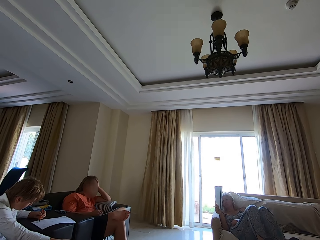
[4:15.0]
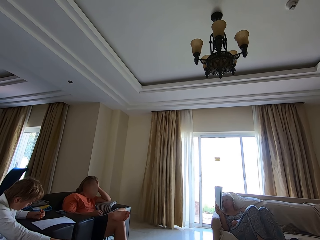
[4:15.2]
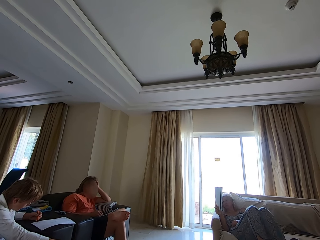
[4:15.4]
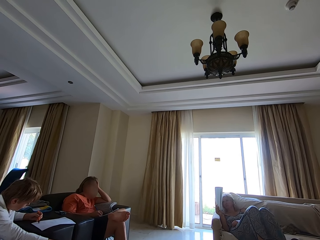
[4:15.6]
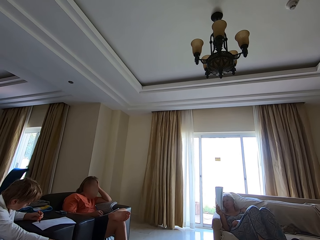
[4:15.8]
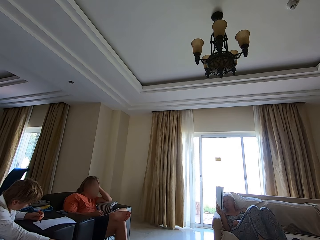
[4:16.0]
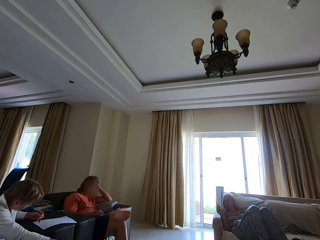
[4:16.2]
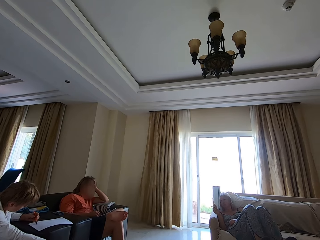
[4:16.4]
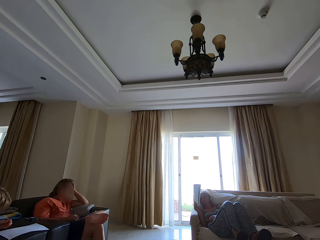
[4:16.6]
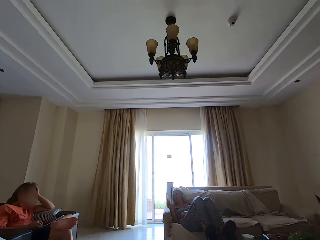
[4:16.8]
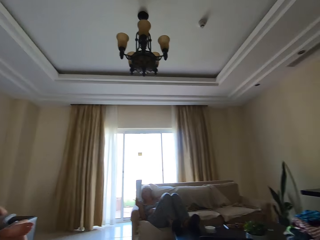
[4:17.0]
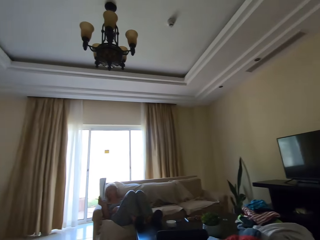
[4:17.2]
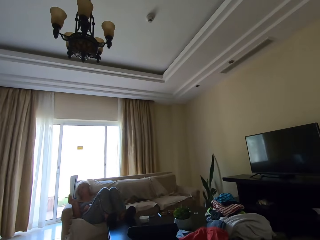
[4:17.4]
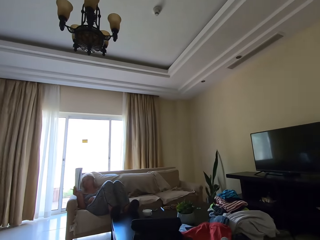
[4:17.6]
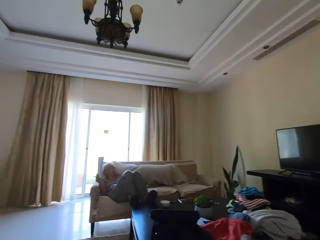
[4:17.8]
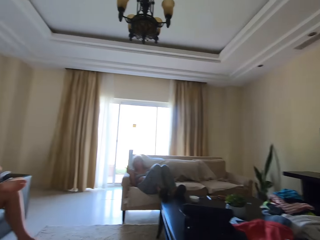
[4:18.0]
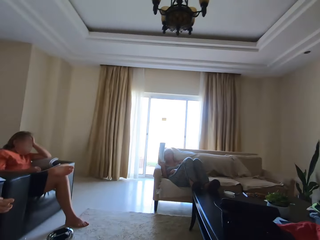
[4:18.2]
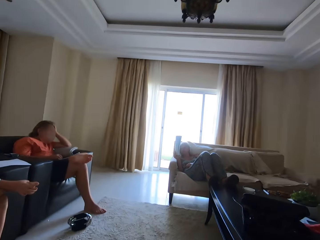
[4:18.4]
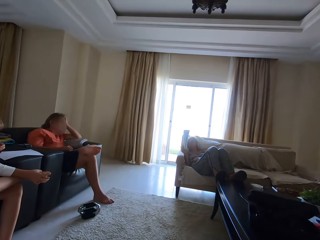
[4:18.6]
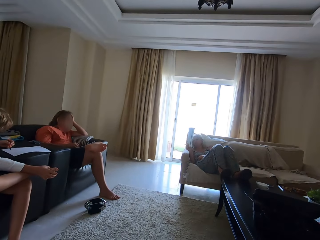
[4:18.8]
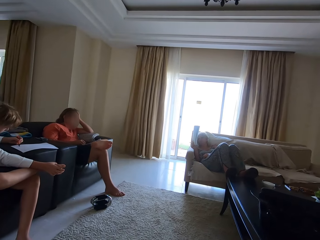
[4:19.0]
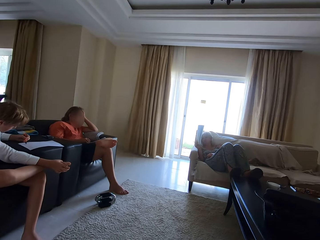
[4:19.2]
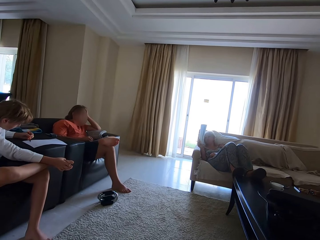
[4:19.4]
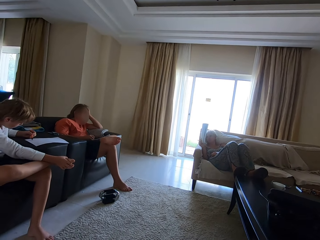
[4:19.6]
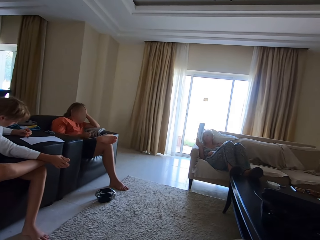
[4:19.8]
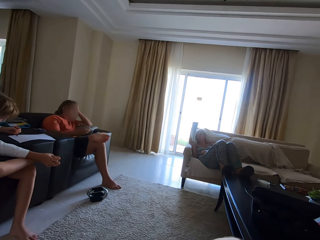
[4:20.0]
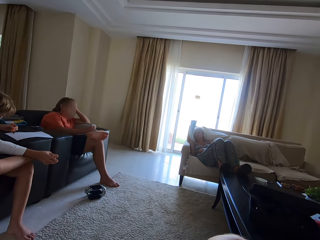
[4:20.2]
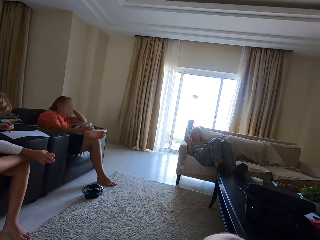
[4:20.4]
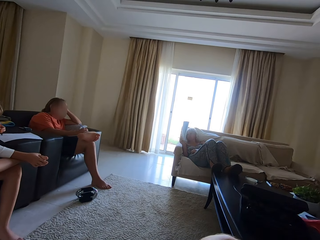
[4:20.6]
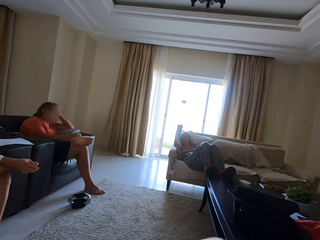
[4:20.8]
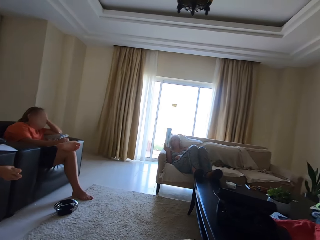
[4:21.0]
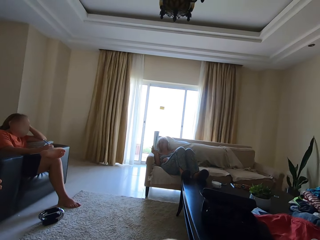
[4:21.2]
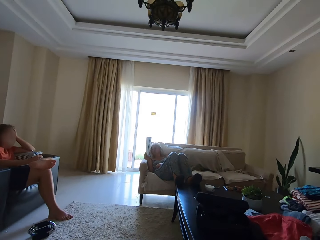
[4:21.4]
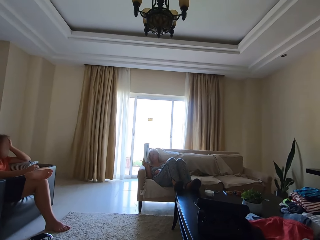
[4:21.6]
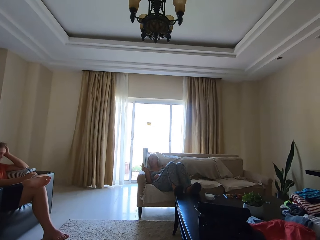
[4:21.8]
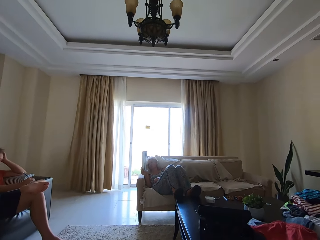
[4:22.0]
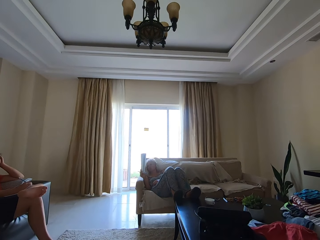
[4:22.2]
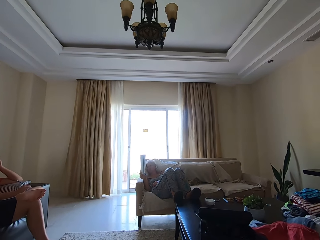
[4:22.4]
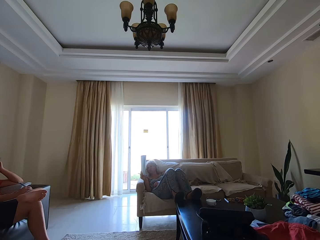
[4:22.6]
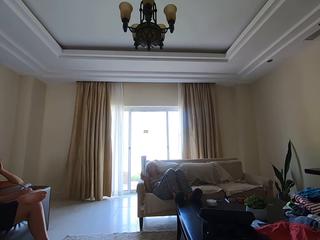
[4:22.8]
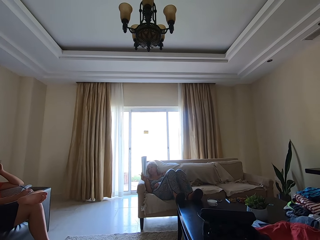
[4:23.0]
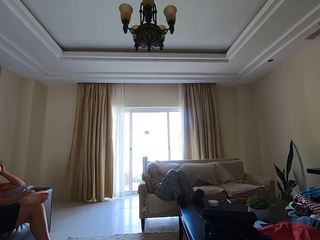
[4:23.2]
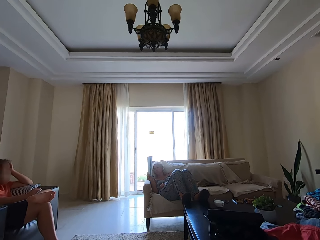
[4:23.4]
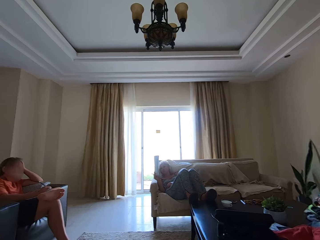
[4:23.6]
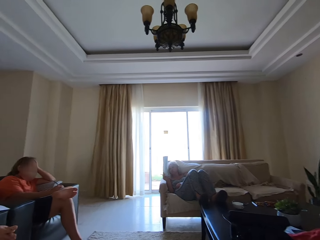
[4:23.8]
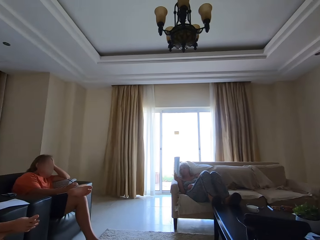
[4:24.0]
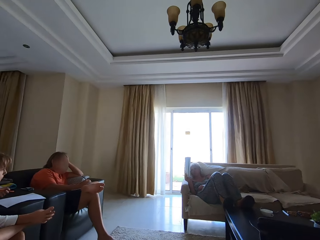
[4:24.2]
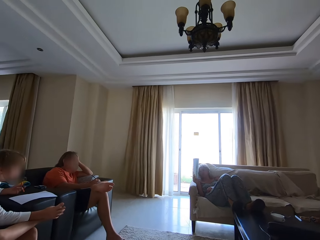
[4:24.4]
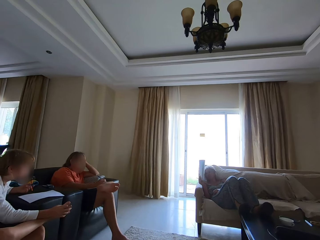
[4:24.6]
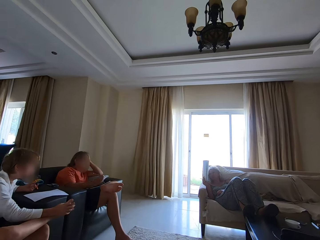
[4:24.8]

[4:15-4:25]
Someone talks.

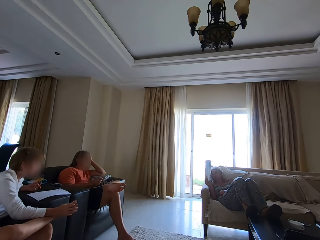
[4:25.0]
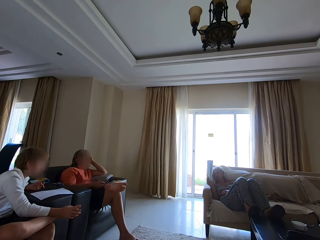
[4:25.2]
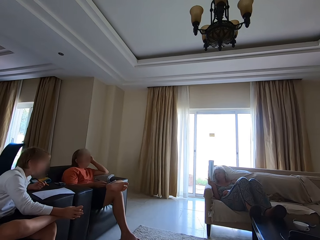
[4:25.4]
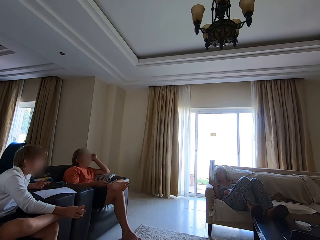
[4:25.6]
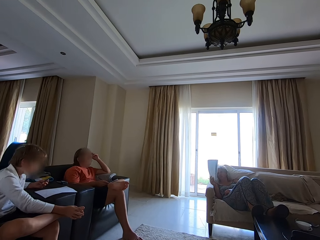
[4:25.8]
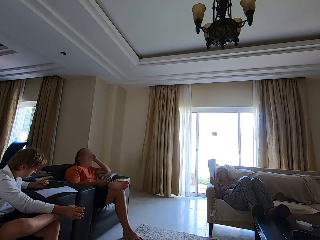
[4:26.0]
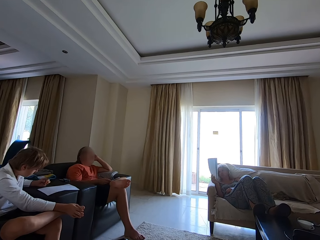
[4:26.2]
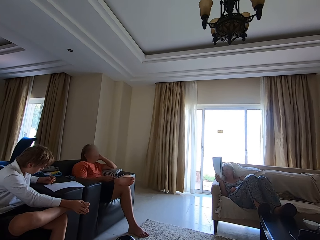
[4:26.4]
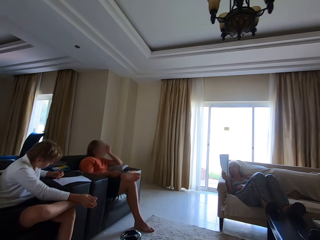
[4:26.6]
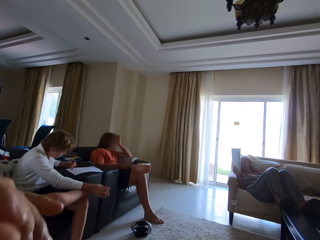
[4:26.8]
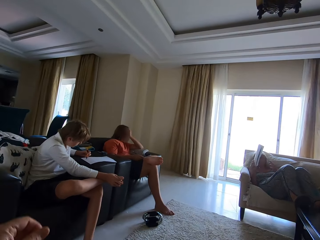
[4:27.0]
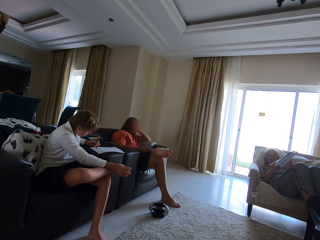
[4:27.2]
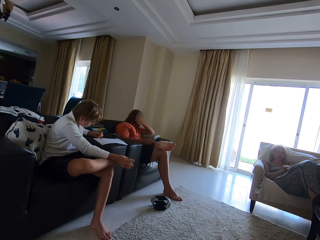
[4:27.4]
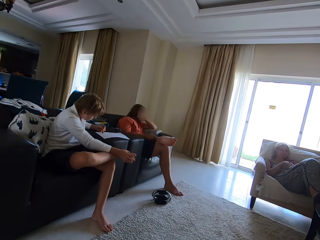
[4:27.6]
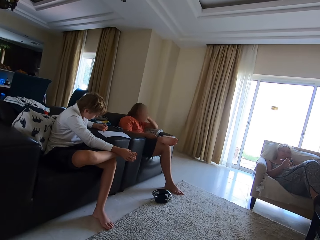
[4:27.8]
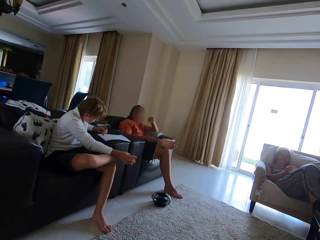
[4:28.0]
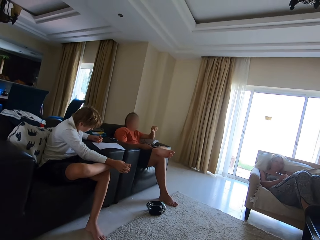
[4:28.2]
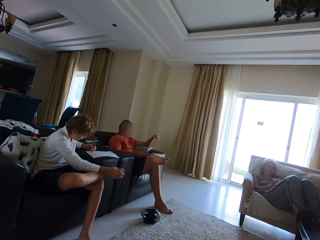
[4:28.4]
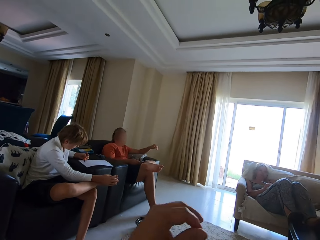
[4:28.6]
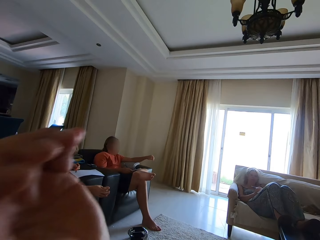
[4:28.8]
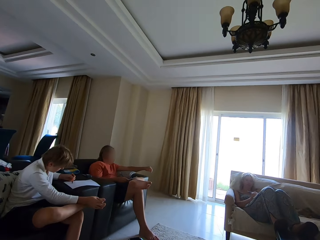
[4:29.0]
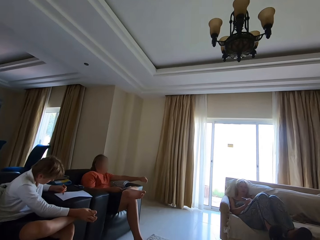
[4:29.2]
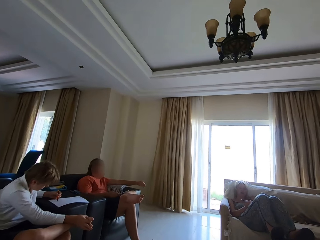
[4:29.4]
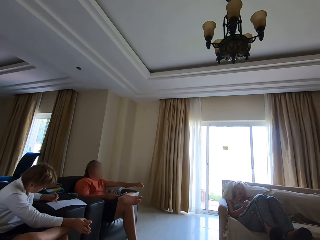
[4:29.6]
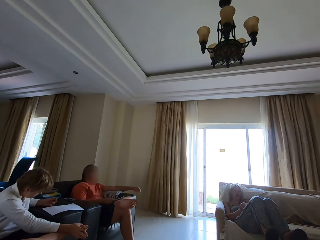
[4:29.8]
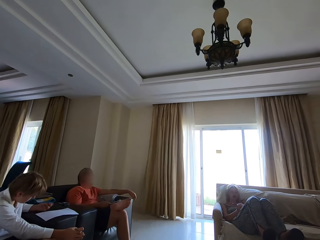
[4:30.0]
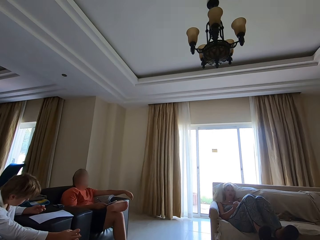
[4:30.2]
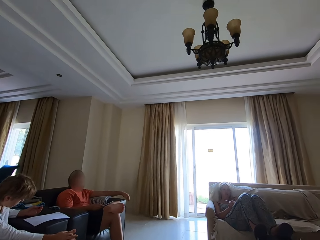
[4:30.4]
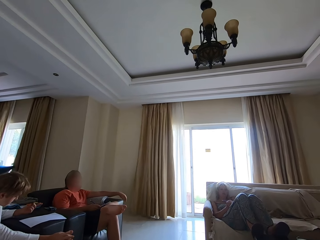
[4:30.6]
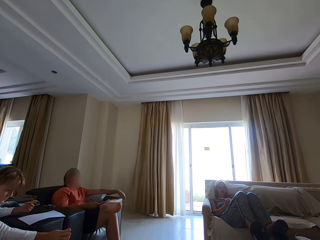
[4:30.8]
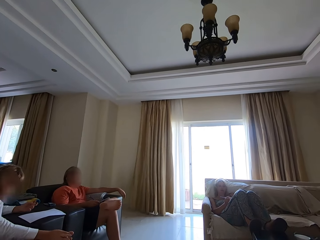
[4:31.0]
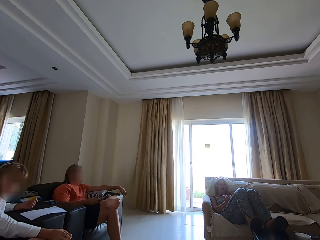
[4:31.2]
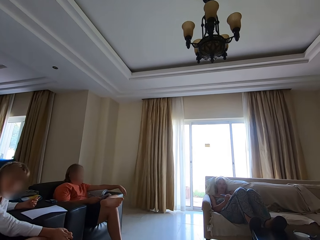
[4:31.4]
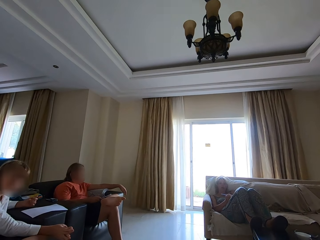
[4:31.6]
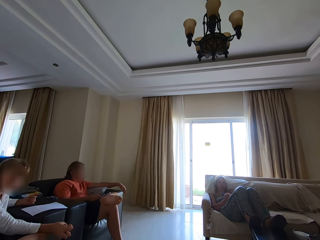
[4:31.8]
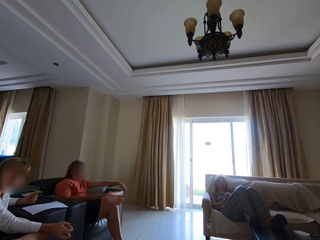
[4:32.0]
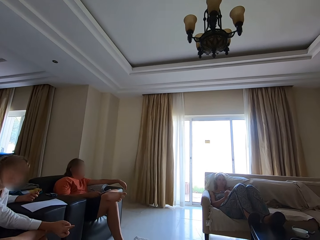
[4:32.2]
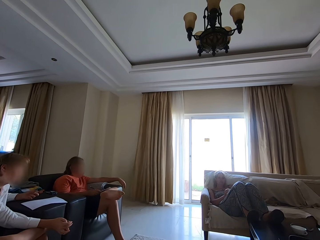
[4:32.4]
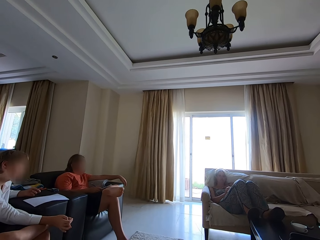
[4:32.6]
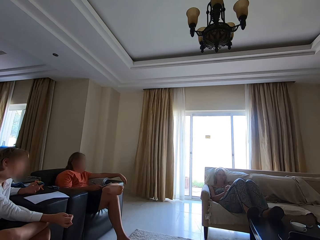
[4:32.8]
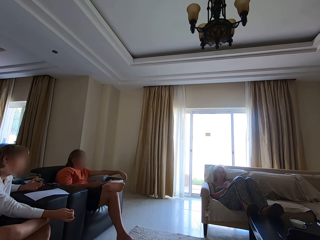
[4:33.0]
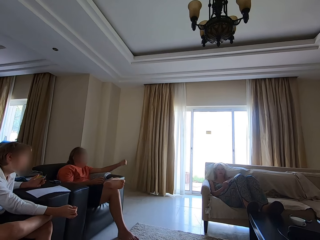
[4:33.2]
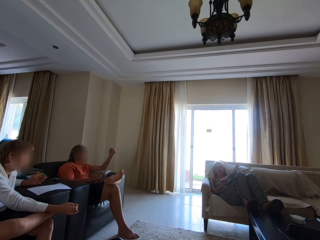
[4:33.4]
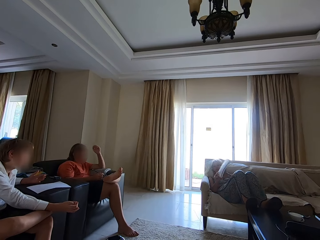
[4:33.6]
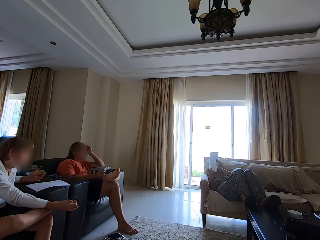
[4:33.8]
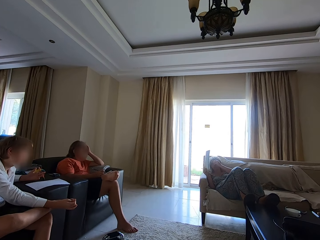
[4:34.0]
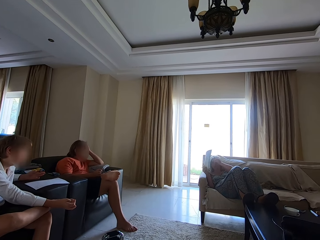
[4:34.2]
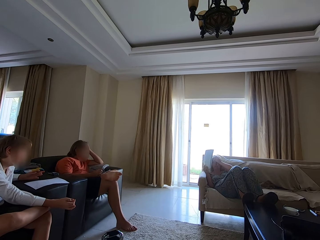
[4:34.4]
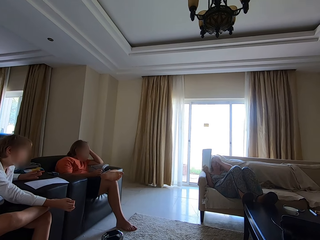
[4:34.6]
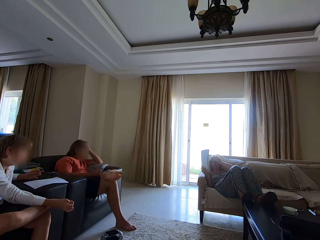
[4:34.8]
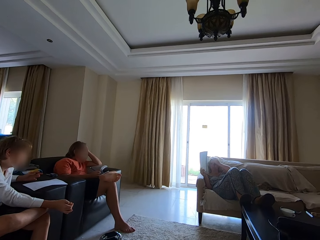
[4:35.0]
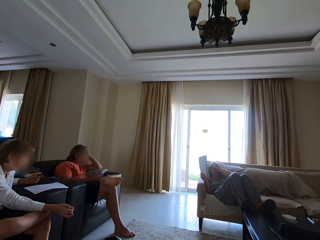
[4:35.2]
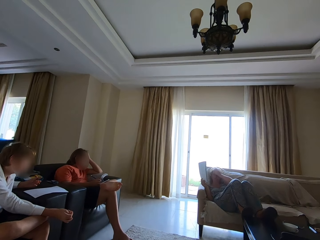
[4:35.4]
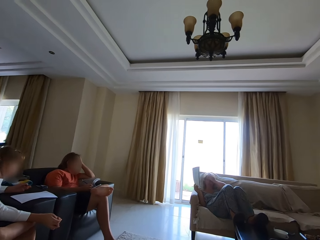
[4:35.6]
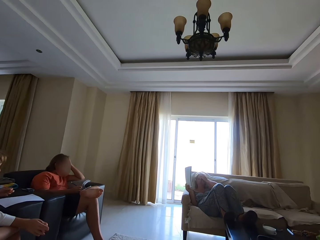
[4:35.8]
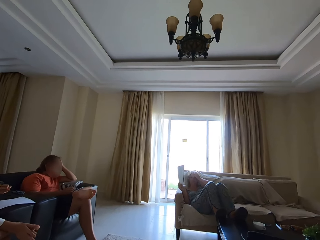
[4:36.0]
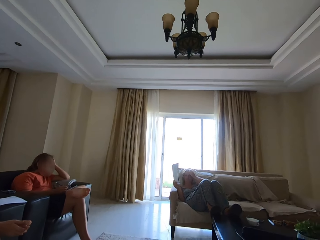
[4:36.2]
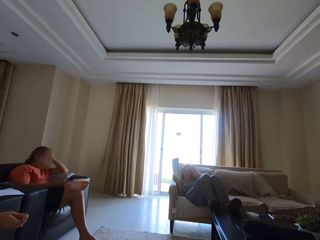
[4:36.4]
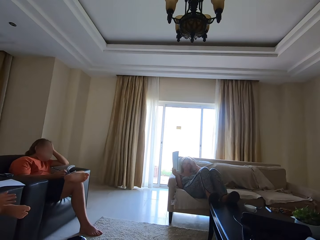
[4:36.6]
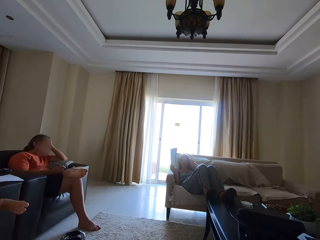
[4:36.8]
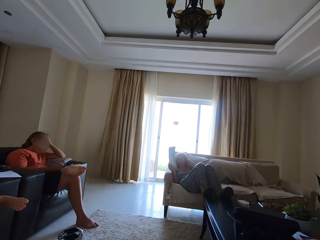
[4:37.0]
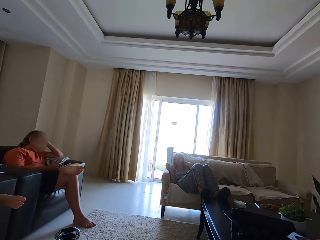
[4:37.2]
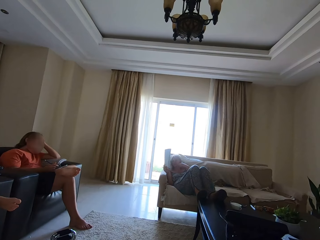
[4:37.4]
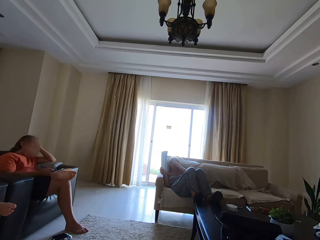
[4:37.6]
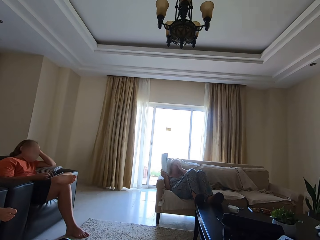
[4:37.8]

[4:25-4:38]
The camera wearer lifts a hand. Someone talks. A person straightens the hair. The camera wearer talks. Another person lifts a book. The first person touches the face and writes in a book.
